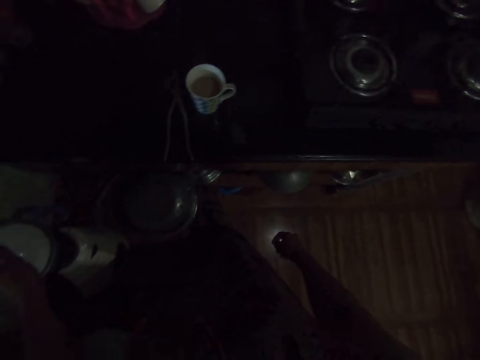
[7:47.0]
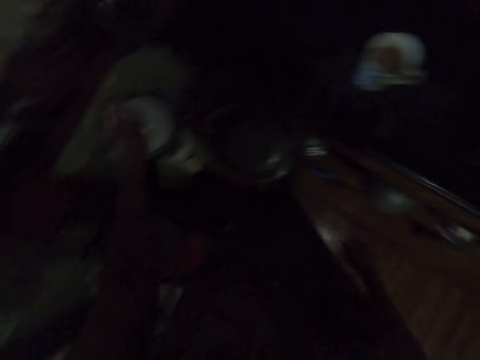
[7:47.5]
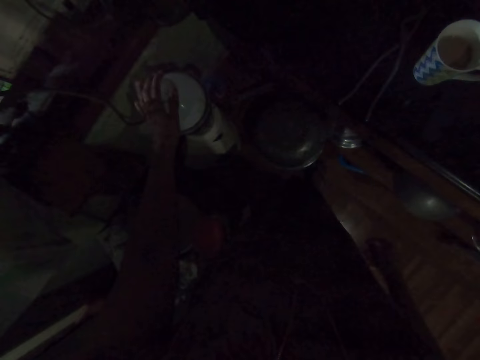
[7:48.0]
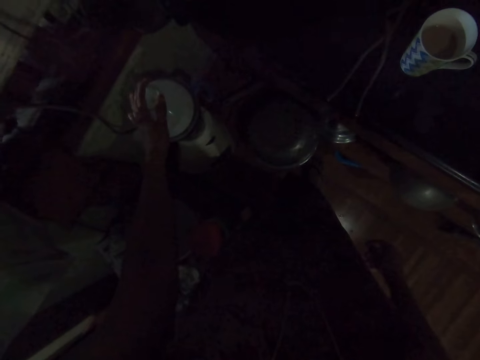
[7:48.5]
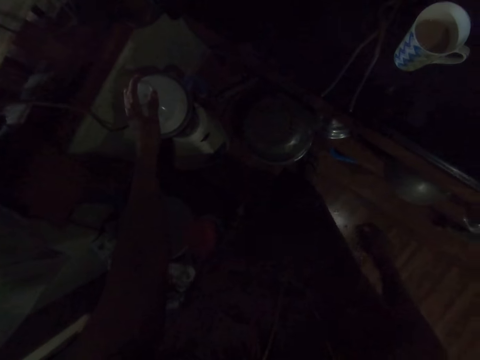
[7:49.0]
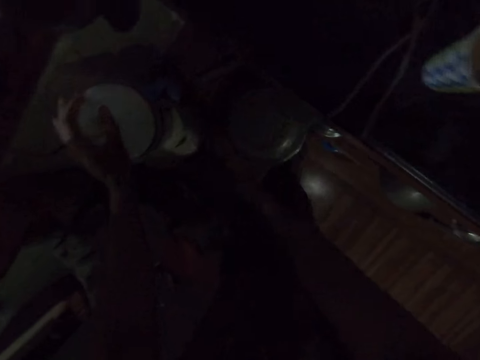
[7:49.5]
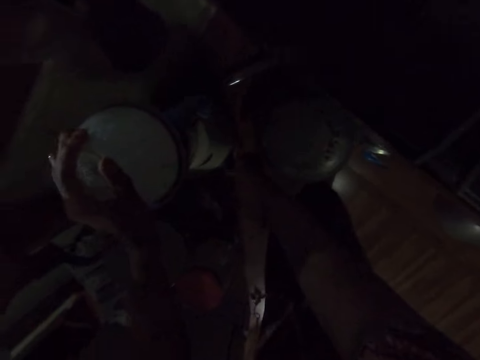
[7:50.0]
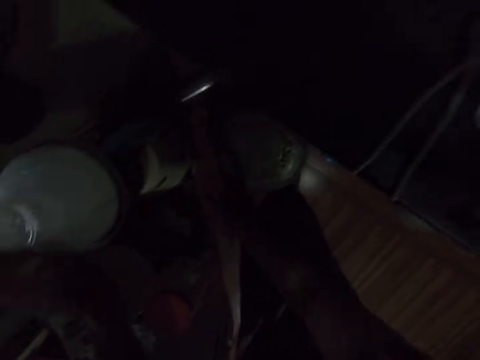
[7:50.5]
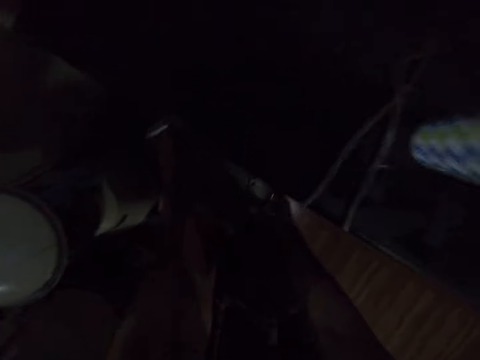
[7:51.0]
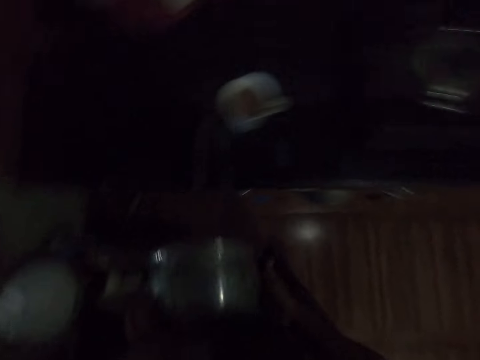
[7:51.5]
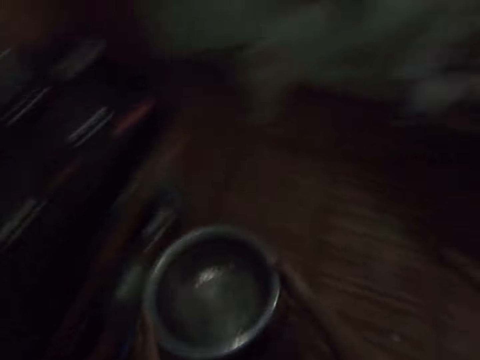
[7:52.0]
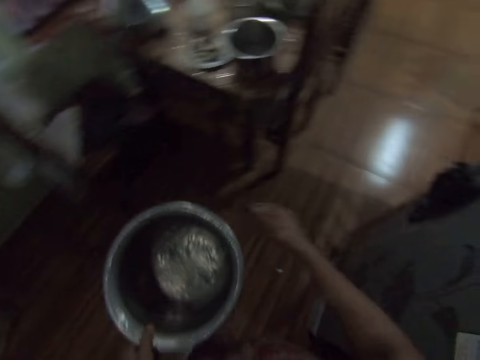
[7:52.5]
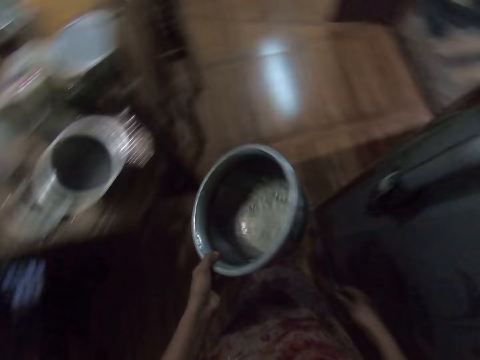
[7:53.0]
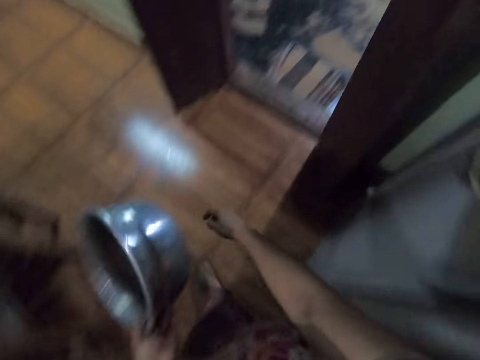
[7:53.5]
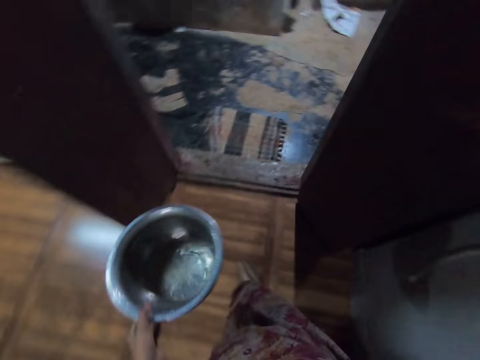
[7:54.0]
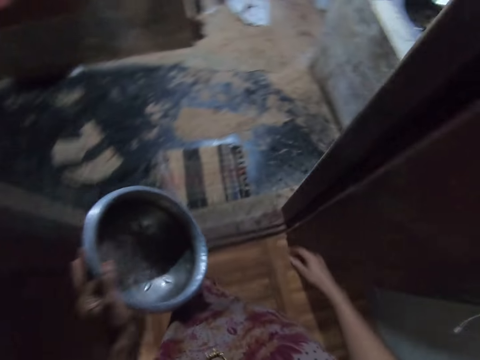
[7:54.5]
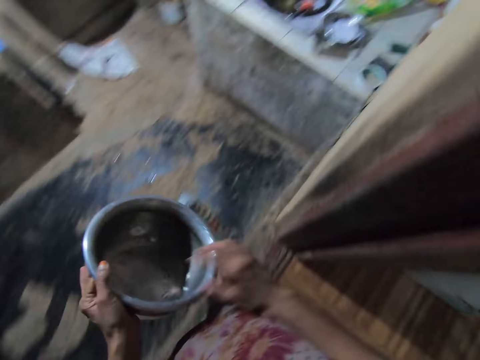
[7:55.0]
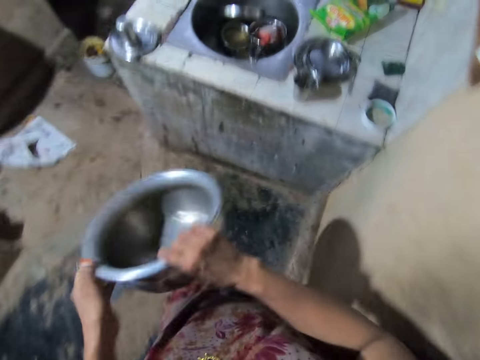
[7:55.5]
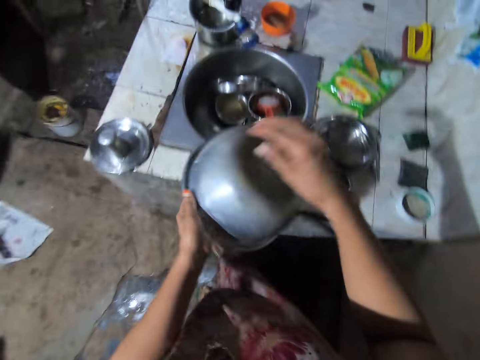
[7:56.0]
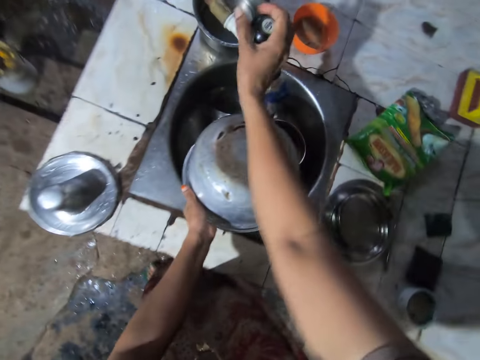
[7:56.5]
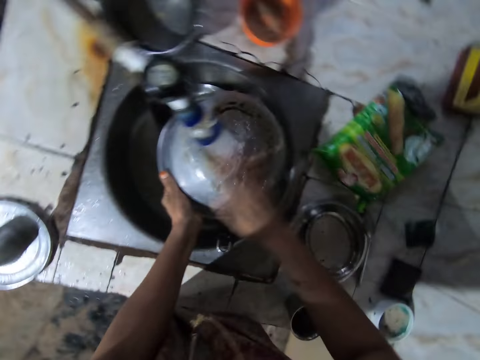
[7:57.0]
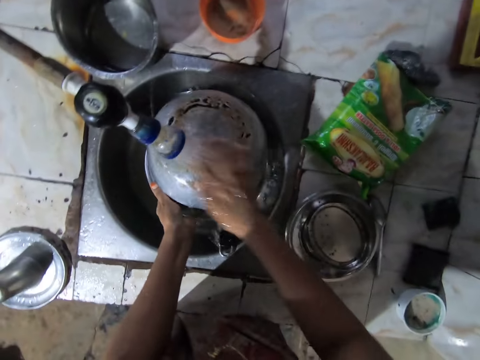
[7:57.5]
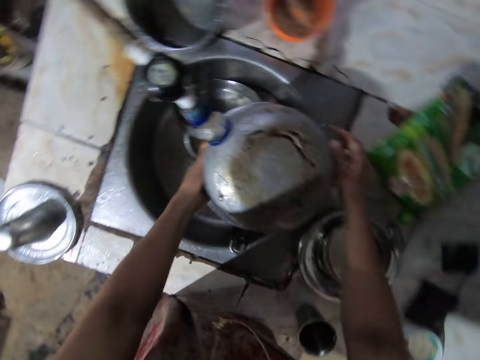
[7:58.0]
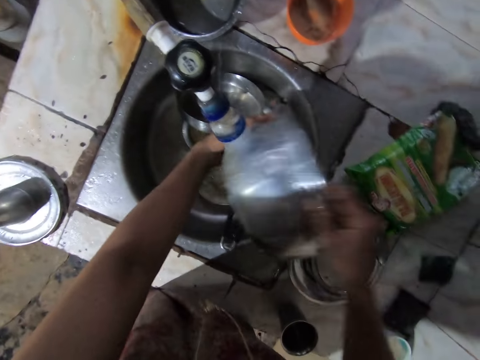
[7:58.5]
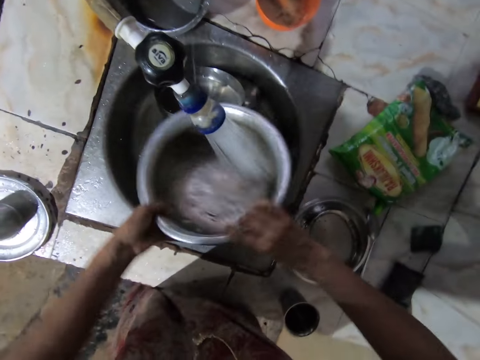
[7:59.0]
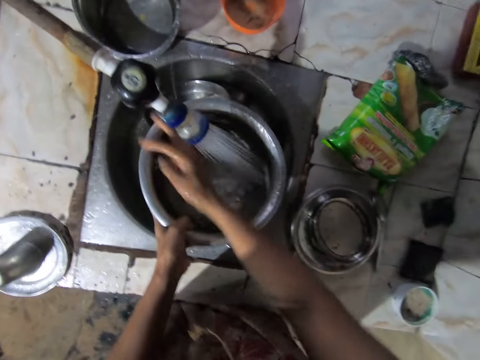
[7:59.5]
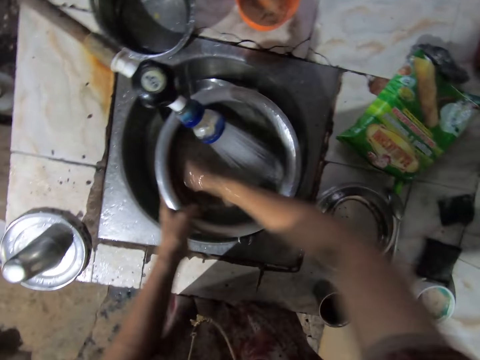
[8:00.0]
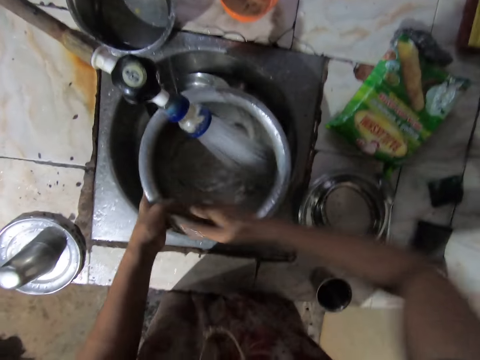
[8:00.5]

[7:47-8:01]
The camera wearer adjusts the knob on the blender engine on the table with her right hand. She turns off the blender. She picks a pot from a cabinet with both hands. She looks around the kitchen. She holds the pot in her left hand. She walks around the kitchen. She adjusts the pot with both hands. She turns the sink tap on with her right hand. She rinses the pot under the tap with both hands.

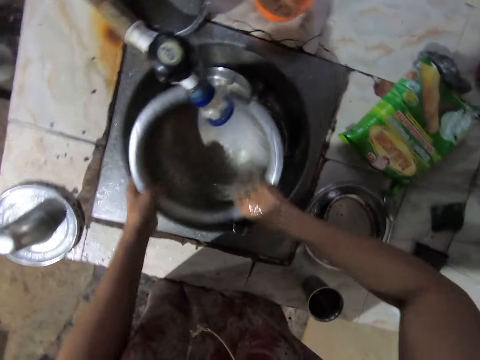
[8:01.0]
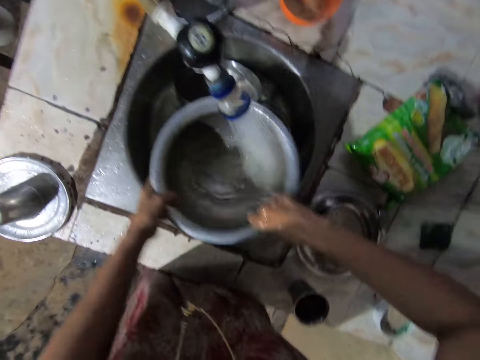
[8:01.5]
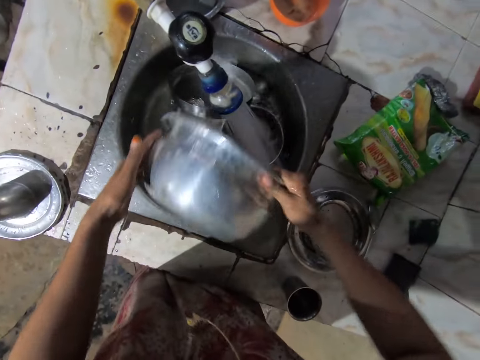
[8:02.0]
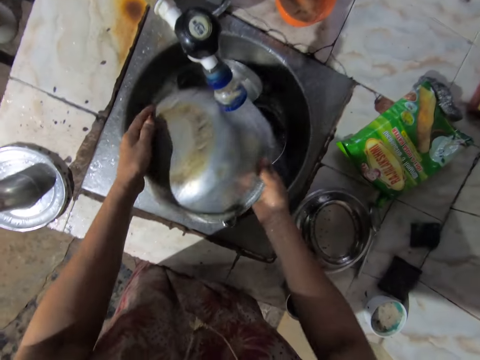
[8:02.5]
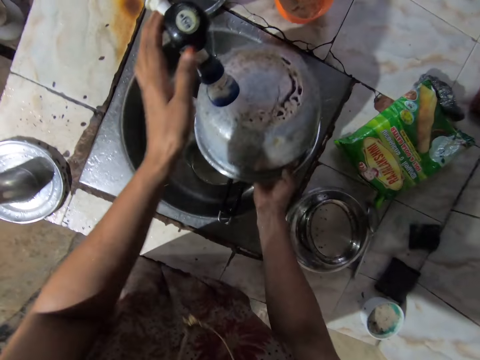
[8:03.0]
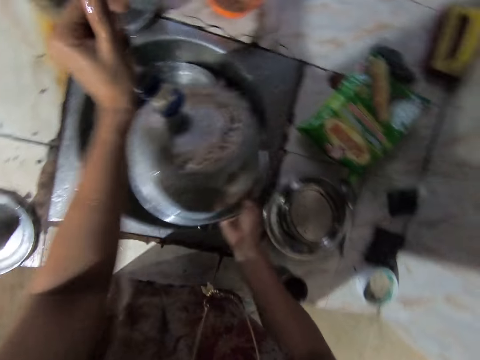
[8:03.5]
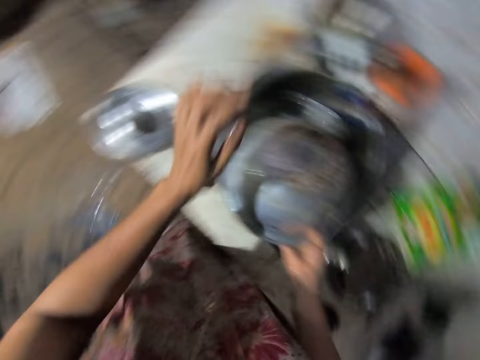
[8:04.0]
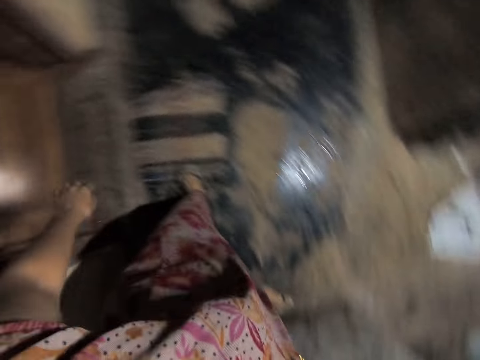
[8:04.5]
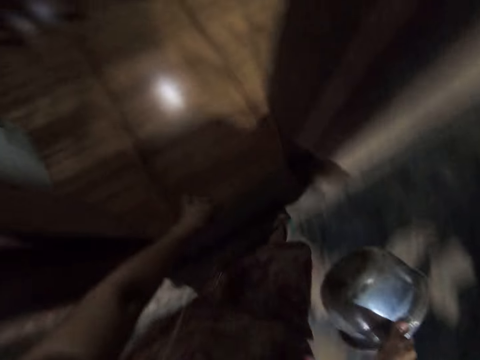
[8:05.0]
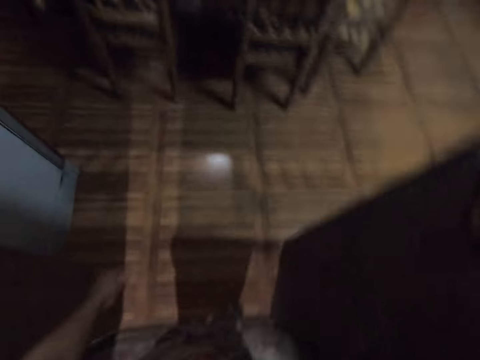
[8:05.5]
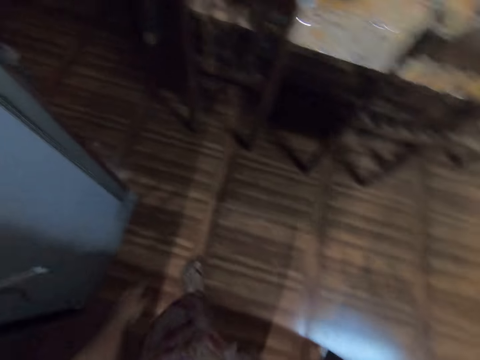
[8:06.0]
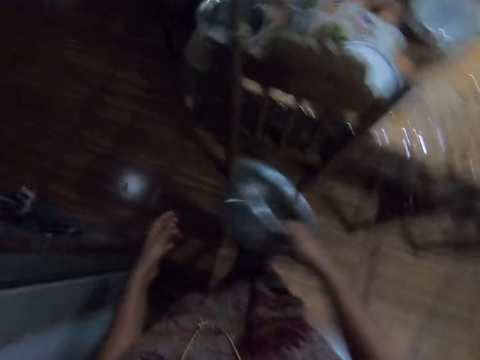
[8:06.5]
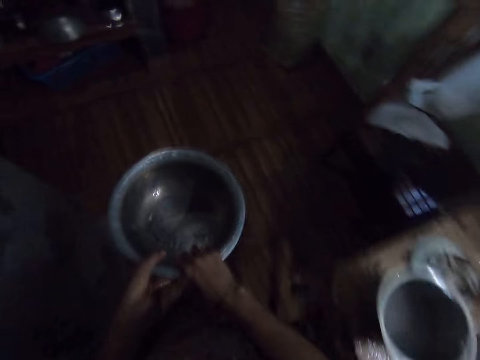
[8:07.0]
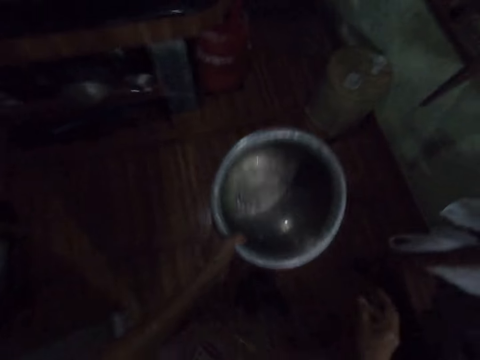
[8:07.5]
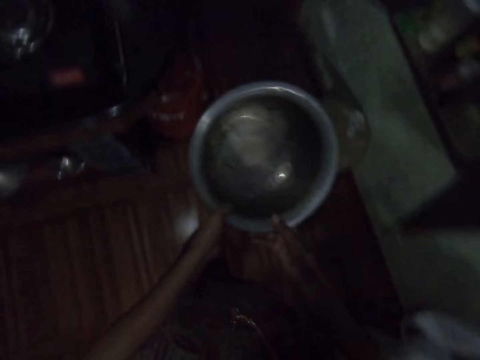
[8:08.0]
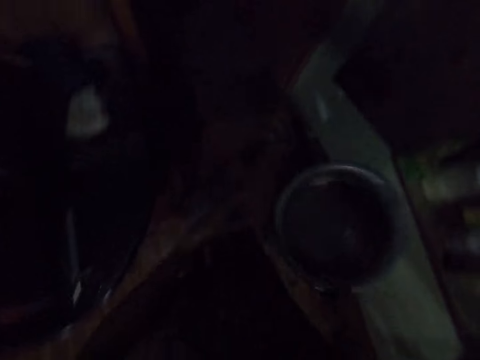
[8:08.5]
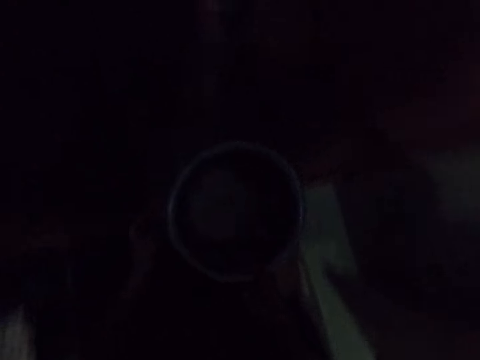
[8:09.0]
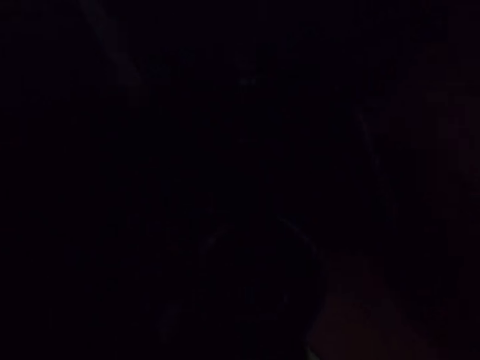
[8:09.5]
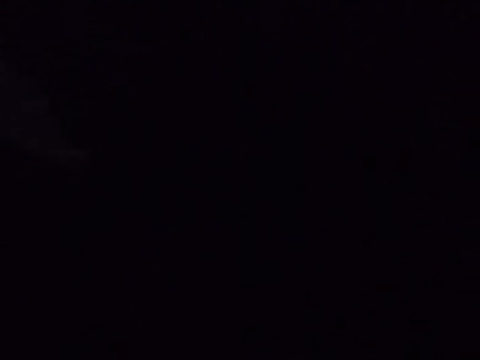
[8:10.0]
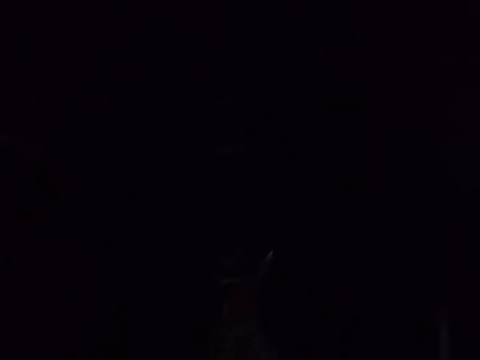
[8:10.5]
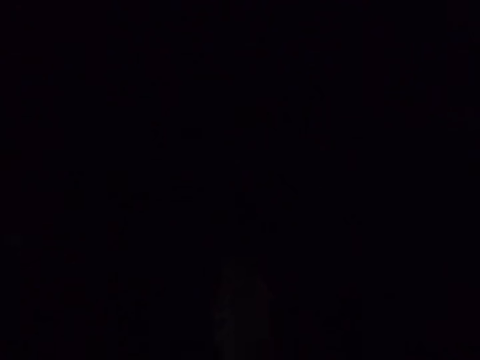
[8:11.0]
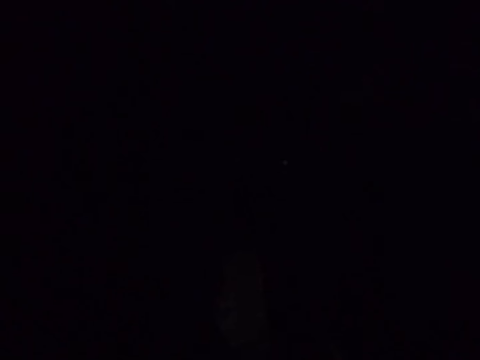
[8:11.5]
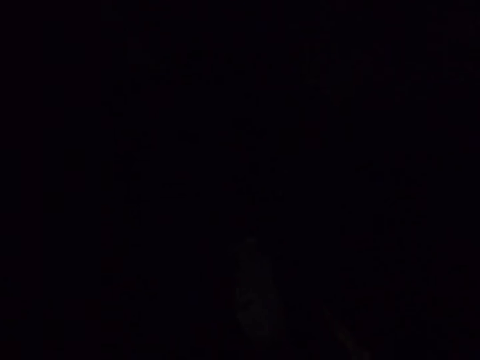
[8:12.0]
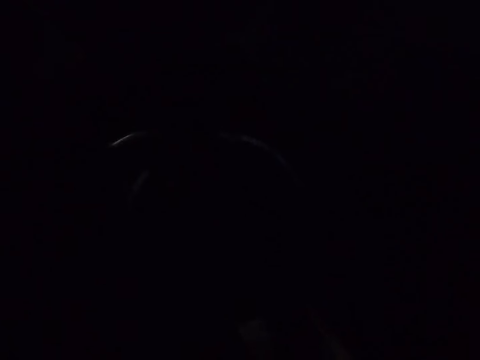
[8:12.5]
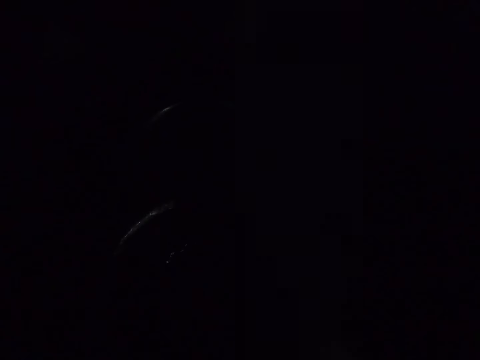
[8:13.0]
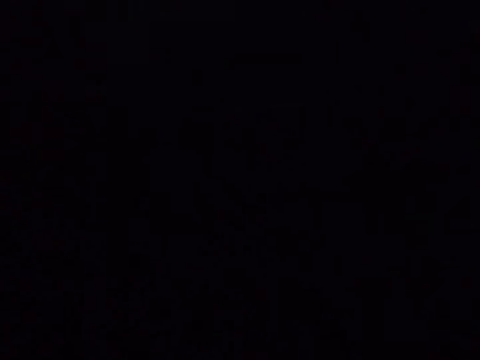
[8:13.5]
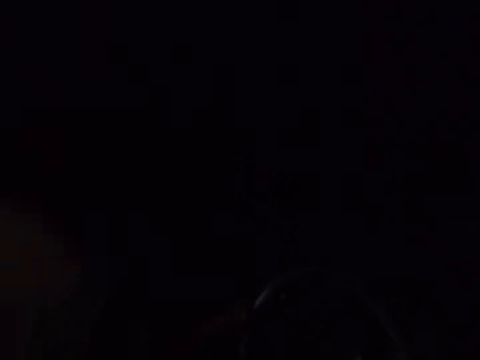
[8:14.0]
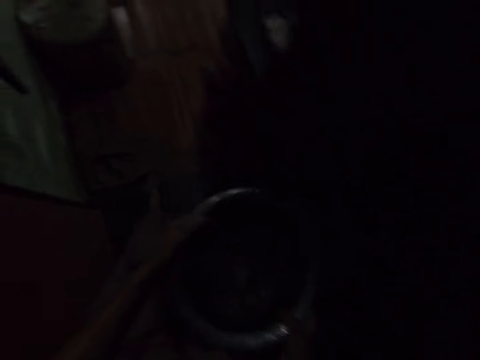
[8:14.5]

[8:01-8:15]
The camera wearer turns the tap off with her left hand. She looks around the kitchen, walks around the kitchen, and adjusts the pot in both hands. She removes the cooking pot cover. She fetches water with the cooking pot. She covers the water with a cooking pot lid. She looks around the kitchen.
